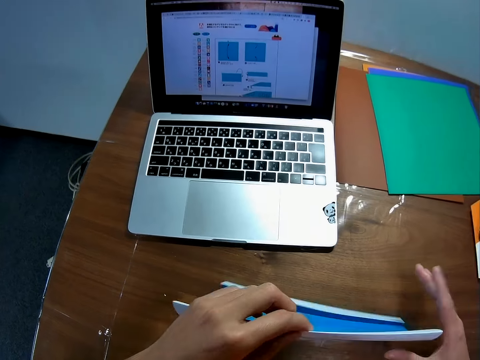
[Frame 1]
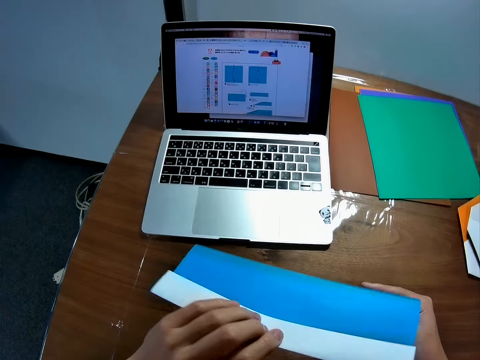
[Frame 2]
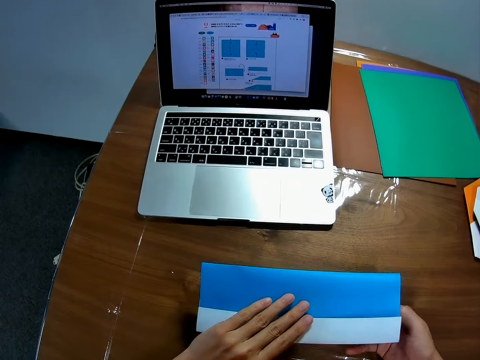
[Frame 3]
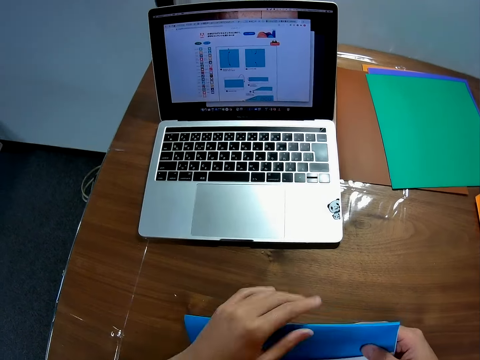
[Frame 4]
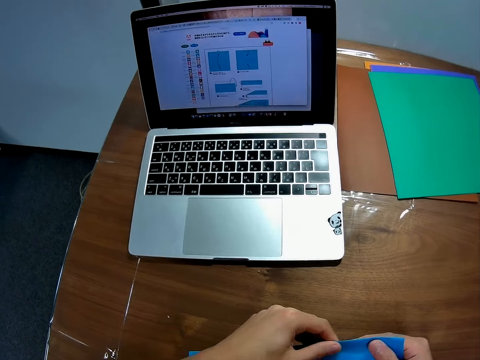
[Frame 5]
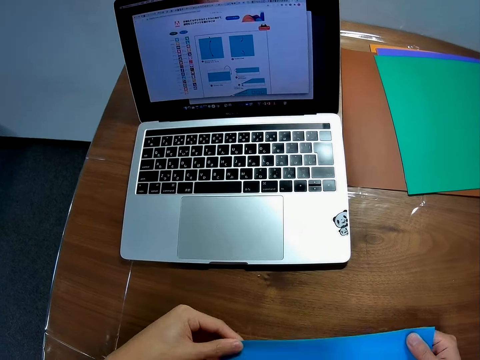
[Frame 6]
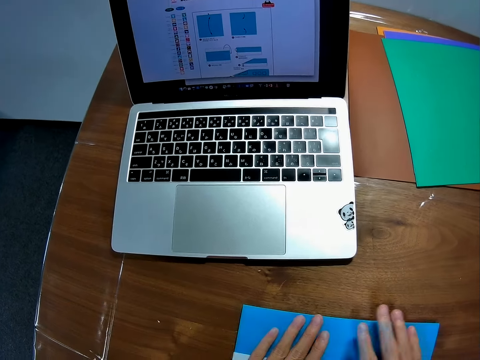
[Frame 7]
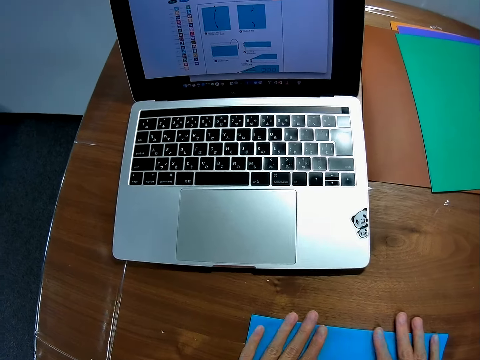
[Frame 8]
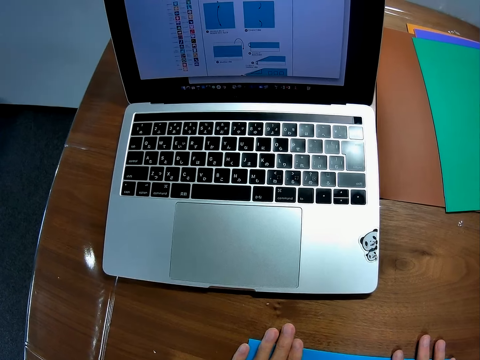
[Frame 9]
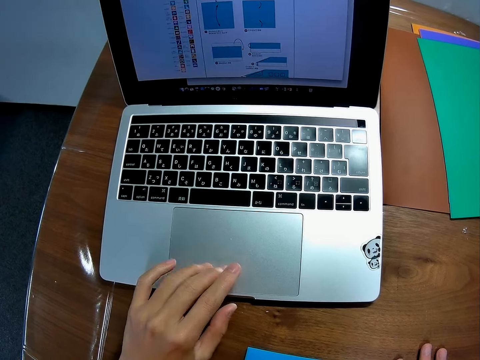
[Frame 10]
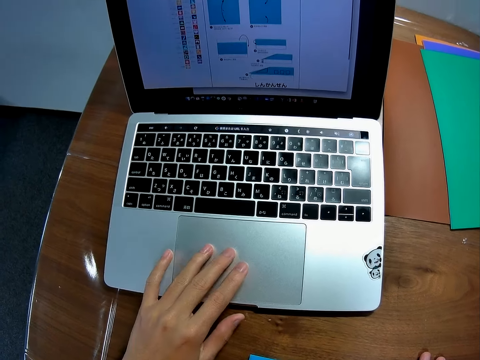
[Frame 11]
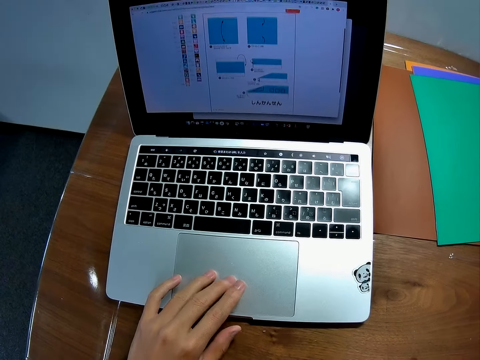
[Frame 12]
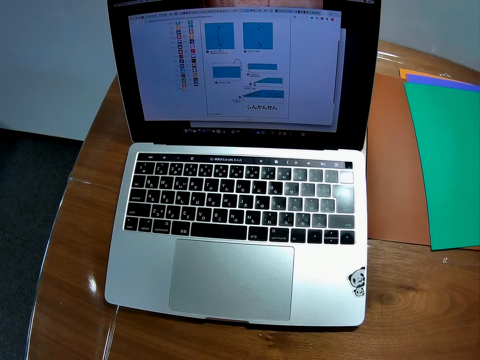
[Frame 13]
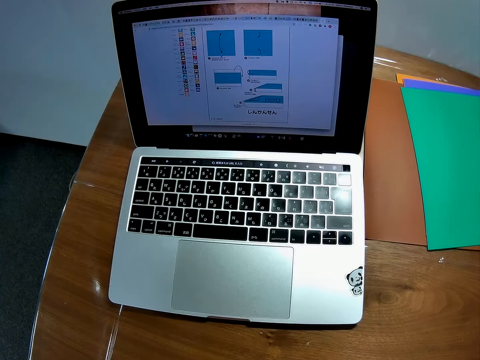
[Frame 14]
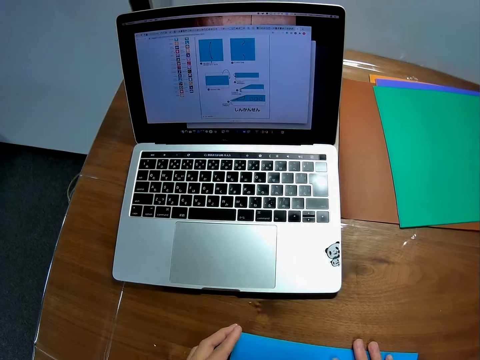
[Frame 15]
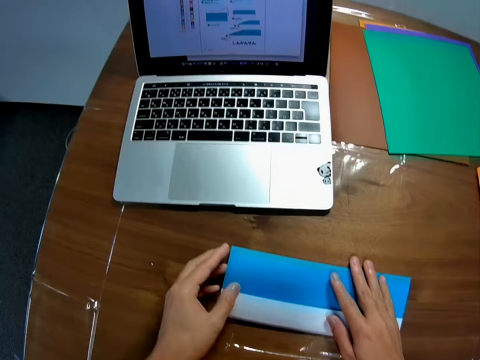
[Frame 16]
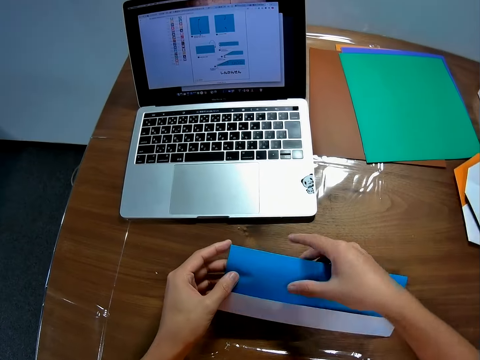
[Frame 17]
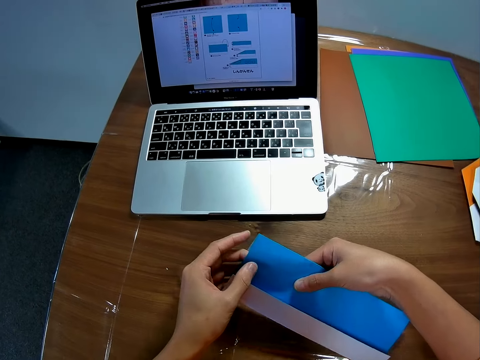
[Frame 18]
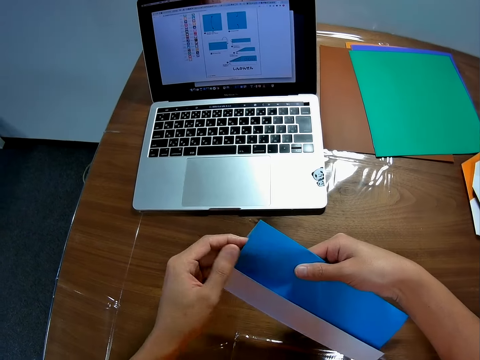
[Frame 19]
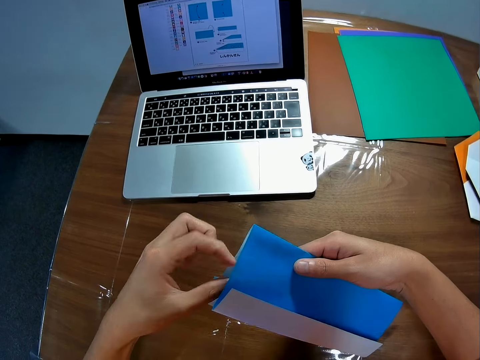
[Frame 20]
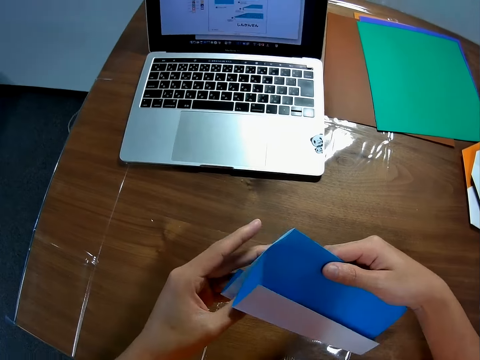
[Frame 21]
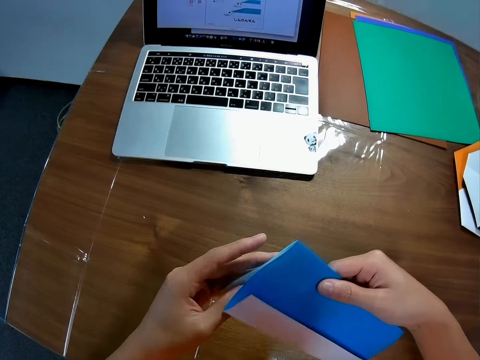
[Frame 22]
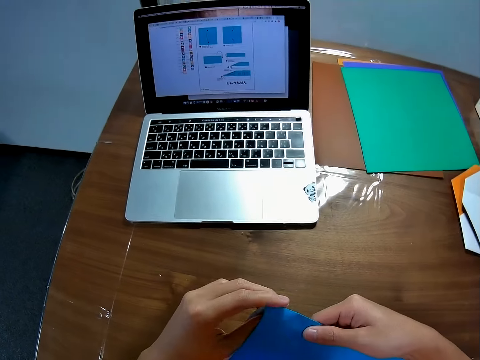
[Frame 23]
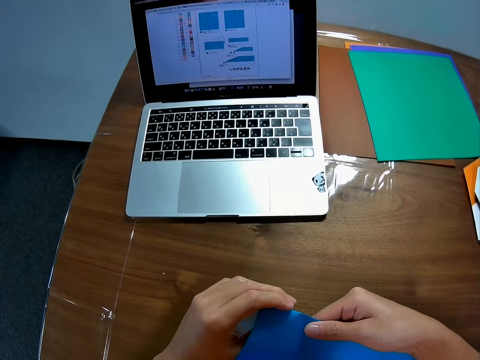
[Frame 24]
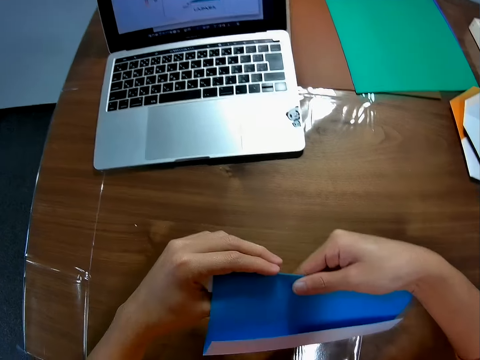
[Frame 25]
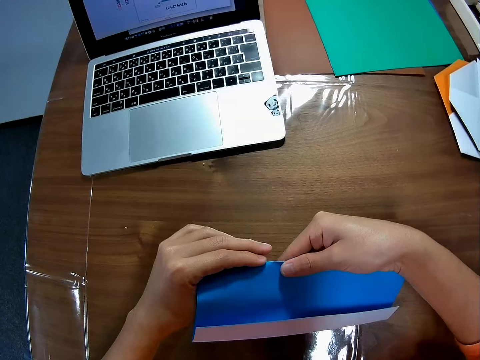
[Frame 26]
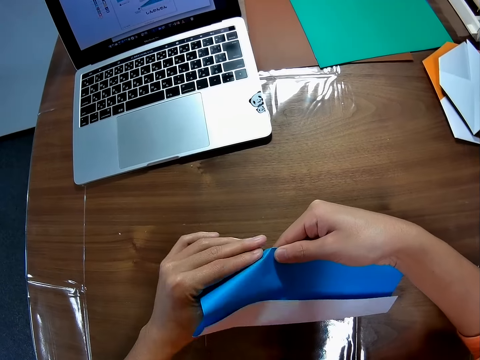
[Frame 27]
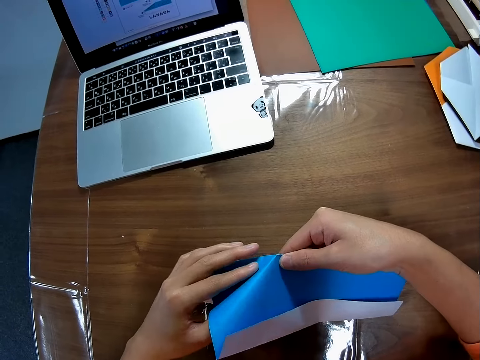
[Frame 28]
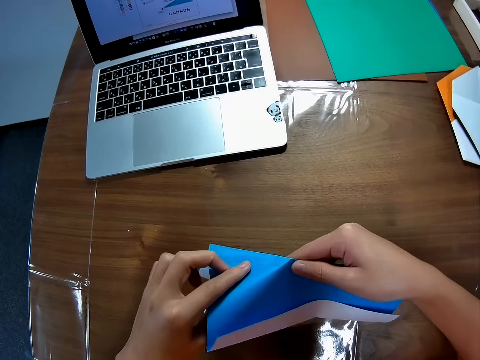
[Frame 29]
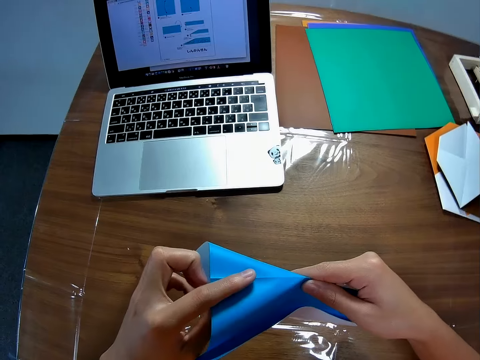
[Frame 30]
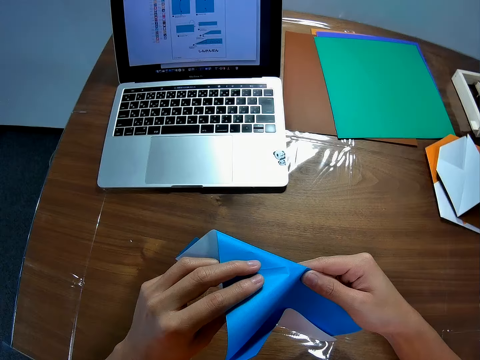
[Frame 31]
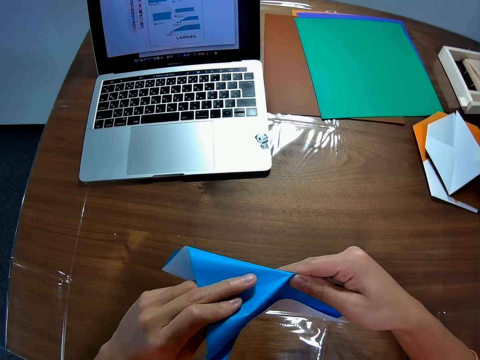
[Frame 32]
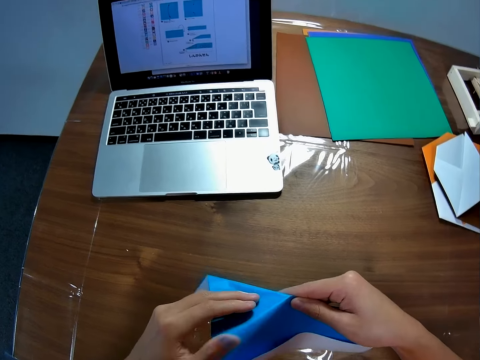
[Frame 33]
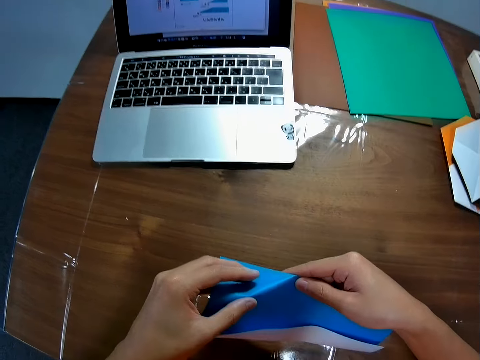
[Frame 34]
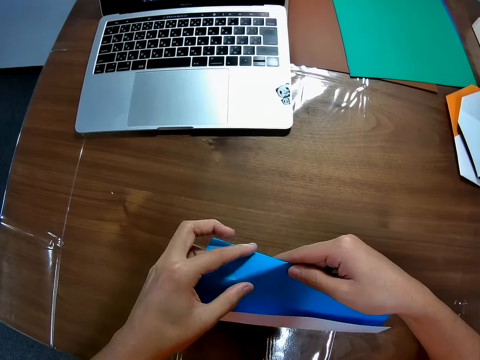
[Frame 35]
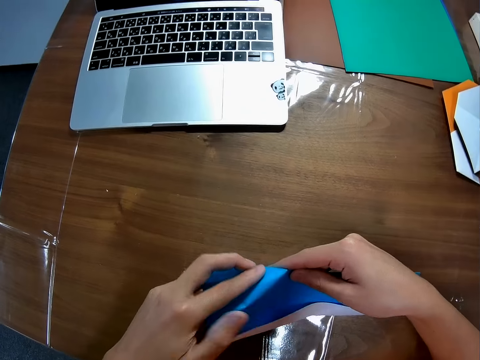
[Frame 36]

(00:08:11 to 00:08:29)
The camera wearer smoothens the edge of the paper on the table with his fingers. He operates the laptop on the table. He scrolls the machine. He lifts the paper on the table. He folds the piece of paper. He folds the paper on the table.

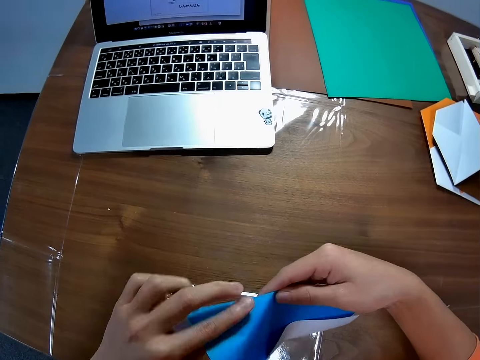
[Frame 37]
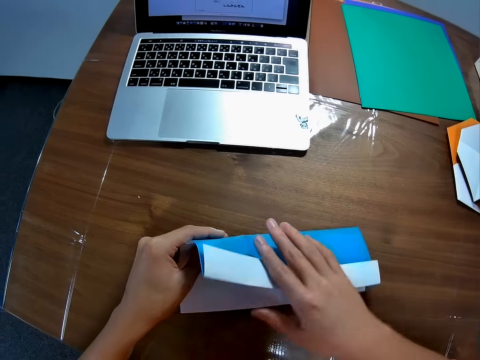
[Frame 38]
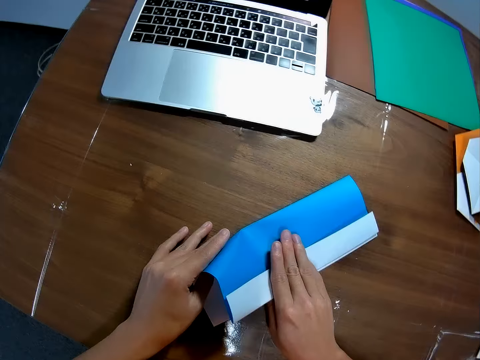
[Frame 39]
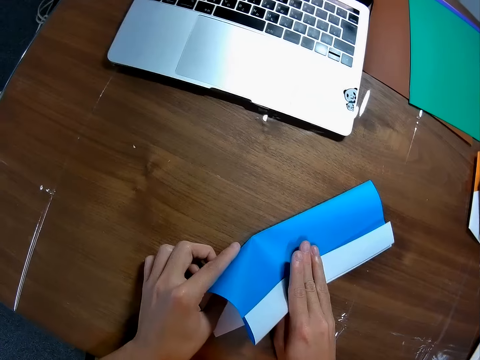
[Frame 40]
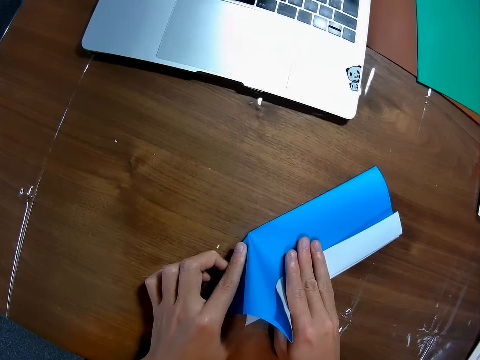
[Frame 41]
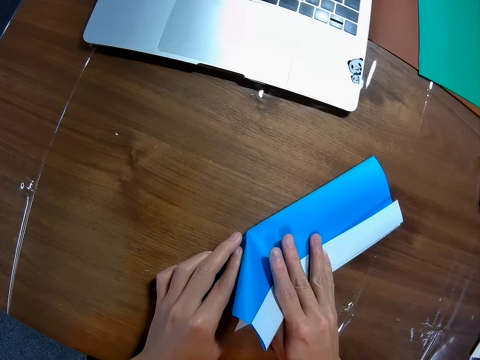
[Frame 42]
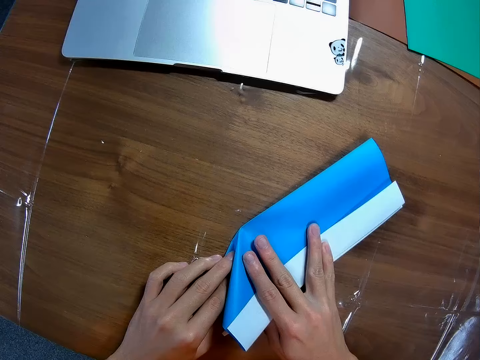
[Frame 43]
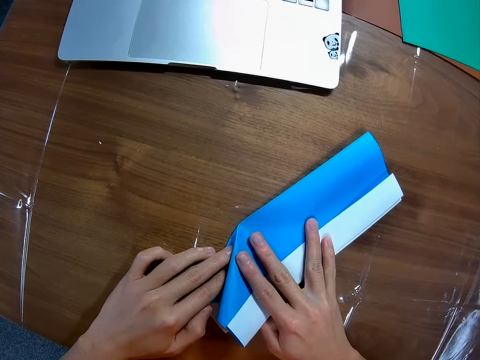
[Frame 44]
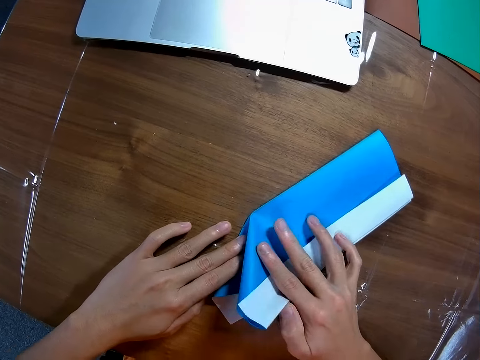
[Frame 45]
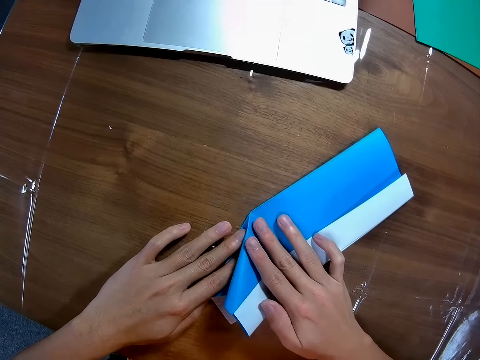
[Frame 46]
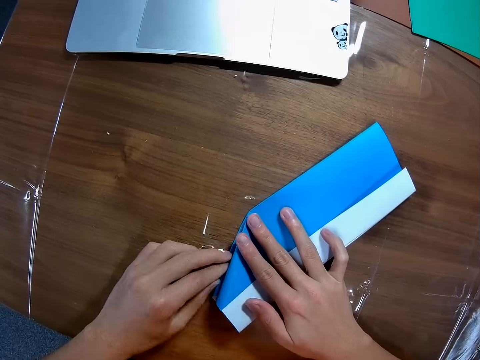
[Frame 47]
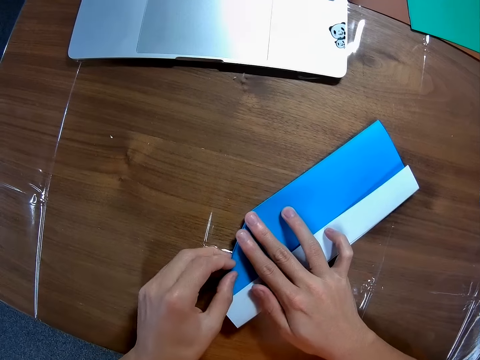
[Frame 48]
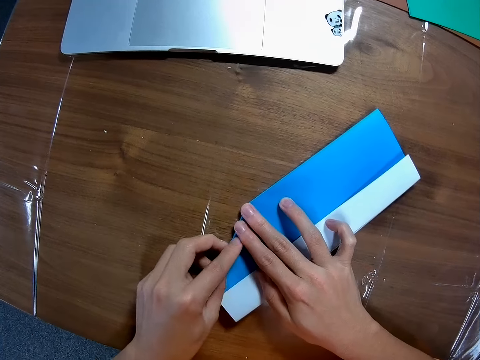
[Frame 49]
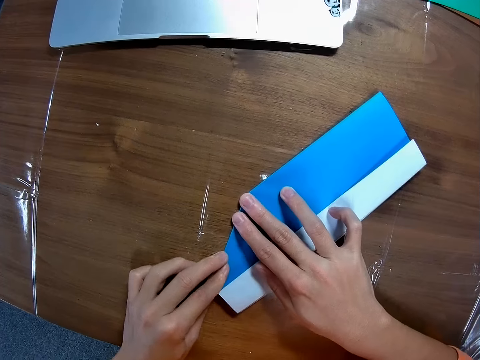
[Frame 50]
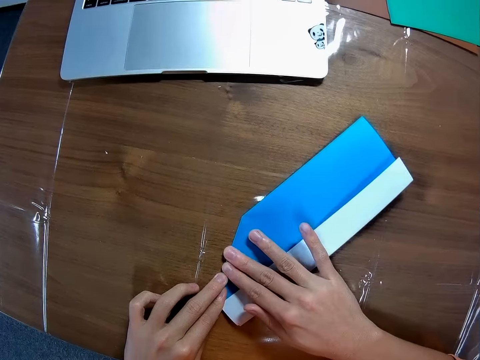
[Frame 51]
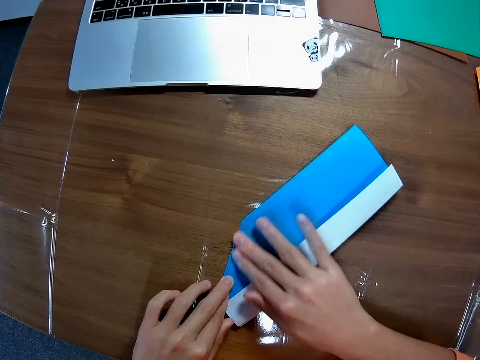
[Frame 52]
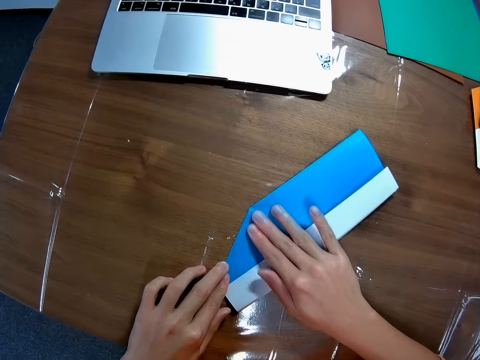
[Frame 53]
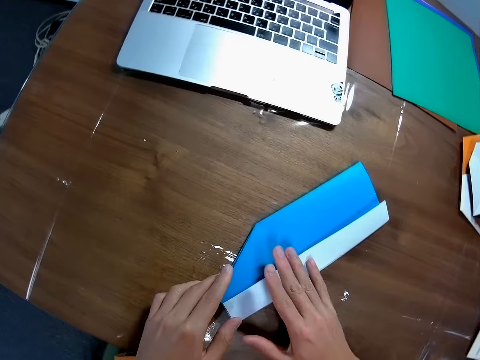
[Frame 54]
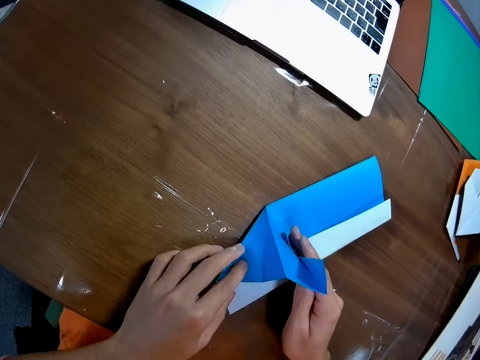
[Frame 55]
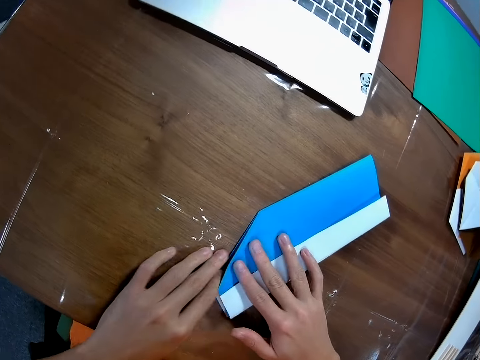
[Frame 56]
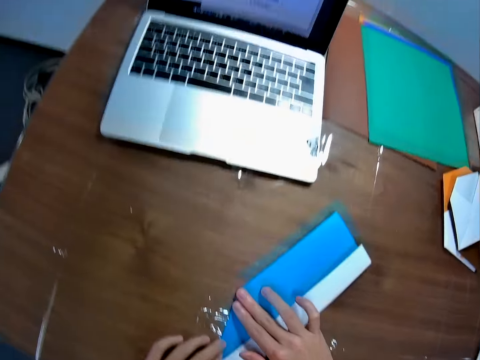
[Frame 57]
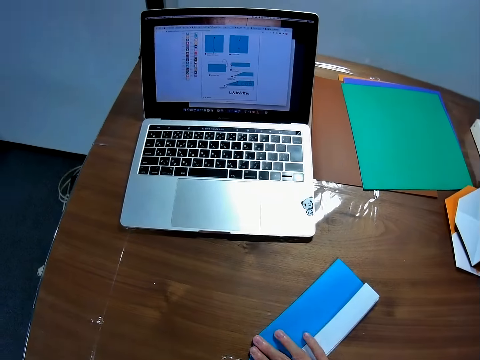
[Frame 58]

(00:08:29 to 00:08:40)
The camera wearer drops the paper on the table. He smoothens the edge of the paper on the table with his fingers.
